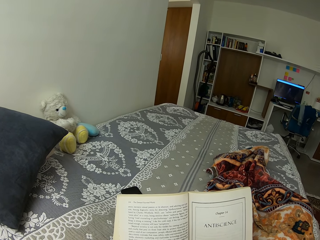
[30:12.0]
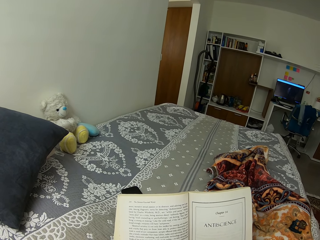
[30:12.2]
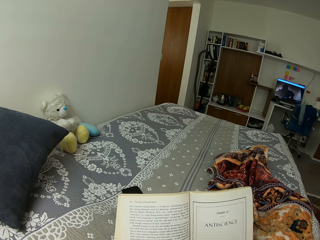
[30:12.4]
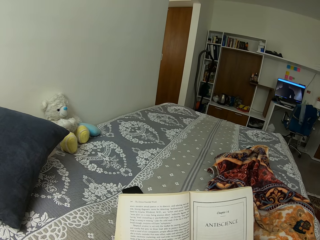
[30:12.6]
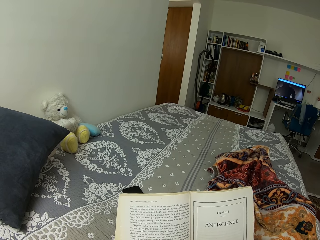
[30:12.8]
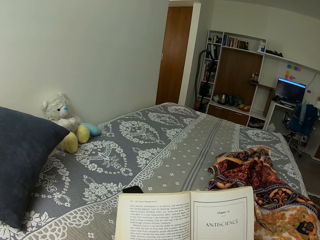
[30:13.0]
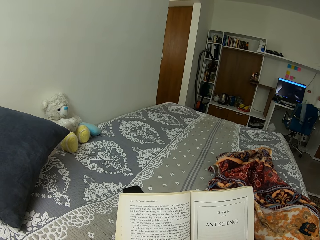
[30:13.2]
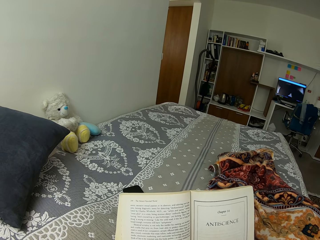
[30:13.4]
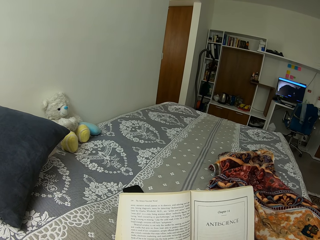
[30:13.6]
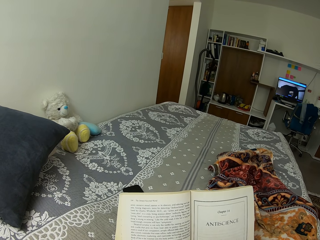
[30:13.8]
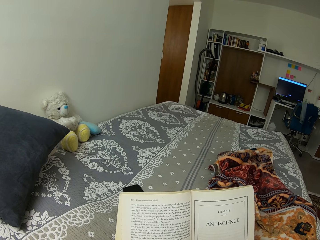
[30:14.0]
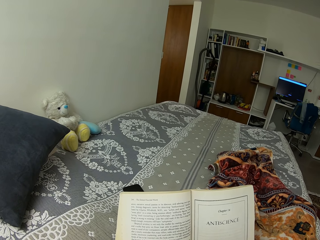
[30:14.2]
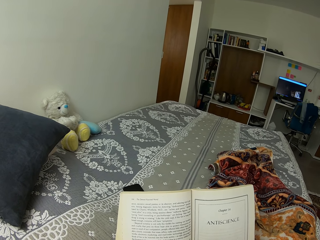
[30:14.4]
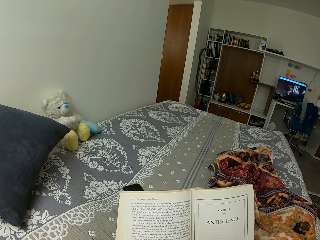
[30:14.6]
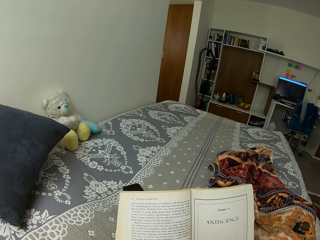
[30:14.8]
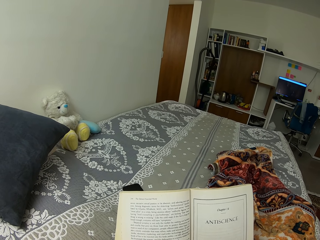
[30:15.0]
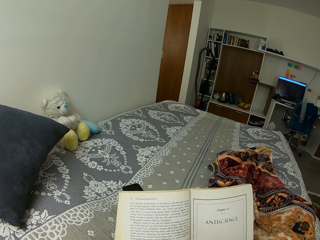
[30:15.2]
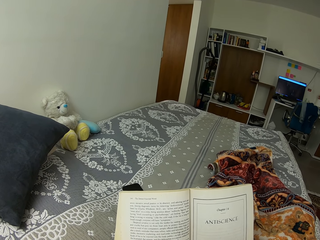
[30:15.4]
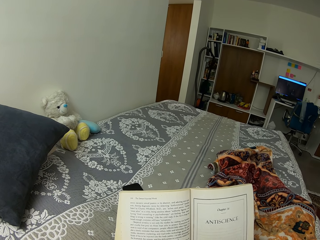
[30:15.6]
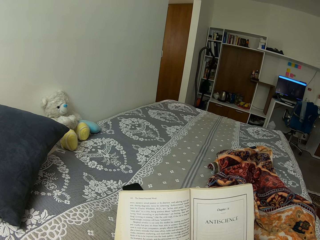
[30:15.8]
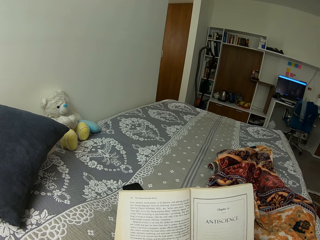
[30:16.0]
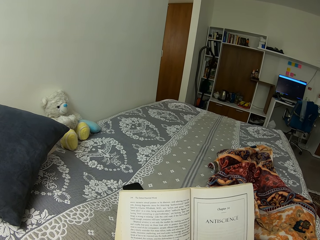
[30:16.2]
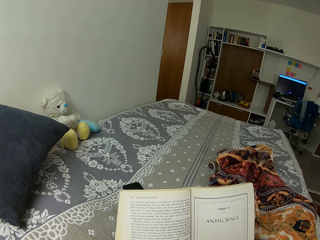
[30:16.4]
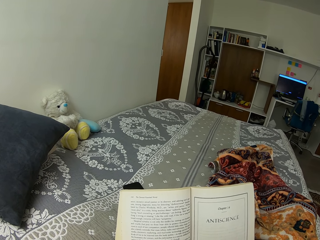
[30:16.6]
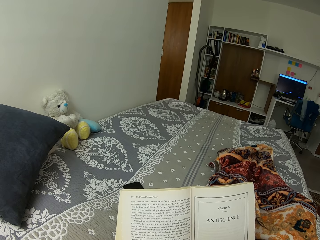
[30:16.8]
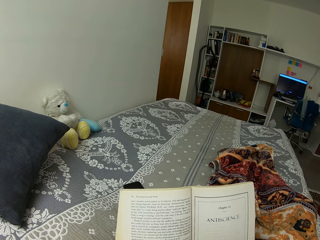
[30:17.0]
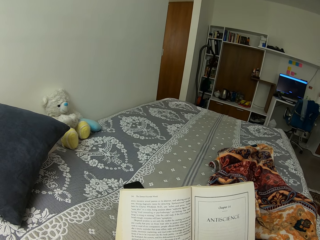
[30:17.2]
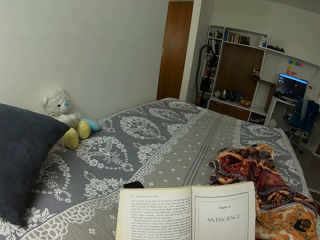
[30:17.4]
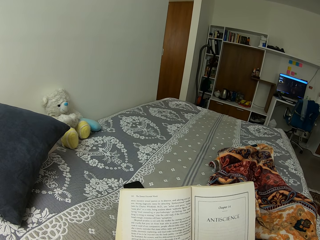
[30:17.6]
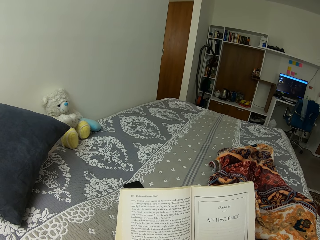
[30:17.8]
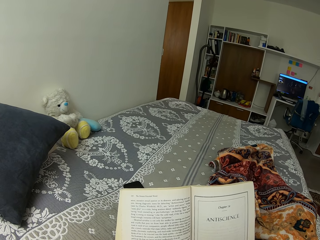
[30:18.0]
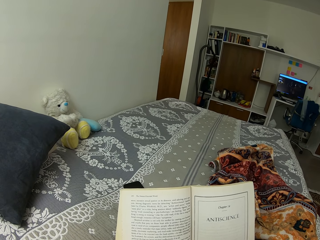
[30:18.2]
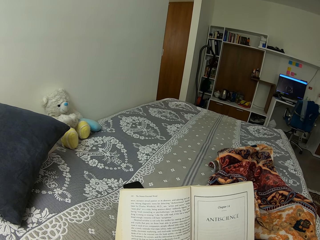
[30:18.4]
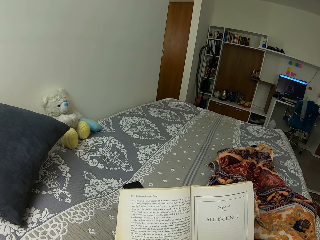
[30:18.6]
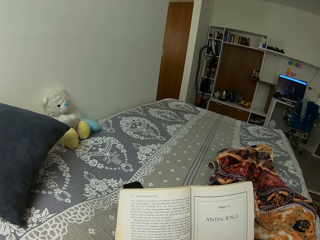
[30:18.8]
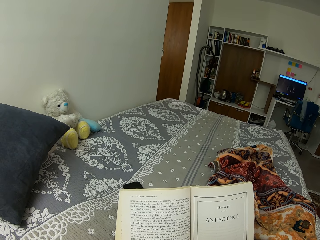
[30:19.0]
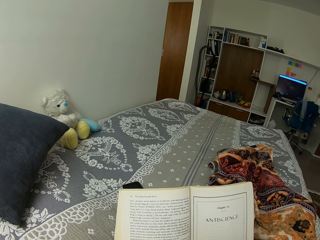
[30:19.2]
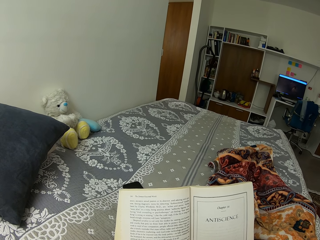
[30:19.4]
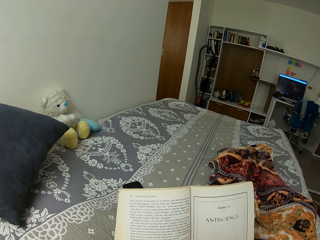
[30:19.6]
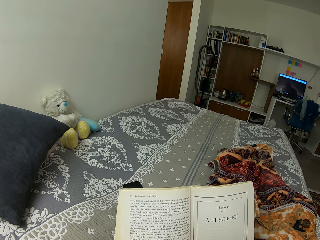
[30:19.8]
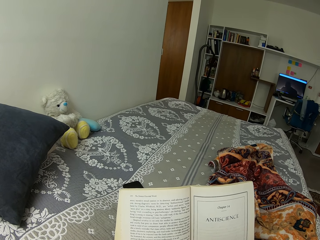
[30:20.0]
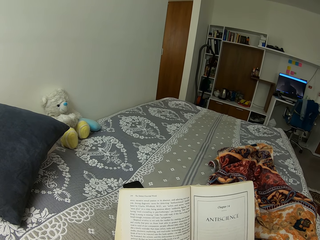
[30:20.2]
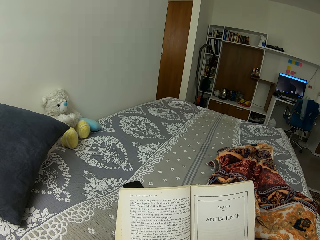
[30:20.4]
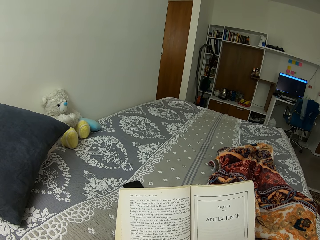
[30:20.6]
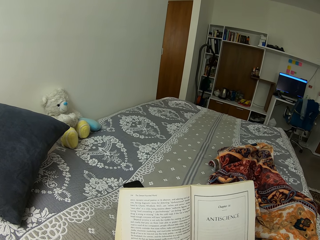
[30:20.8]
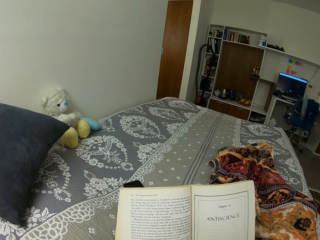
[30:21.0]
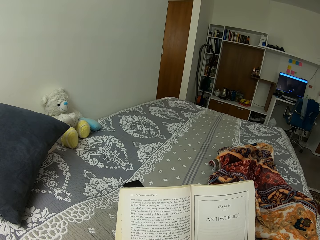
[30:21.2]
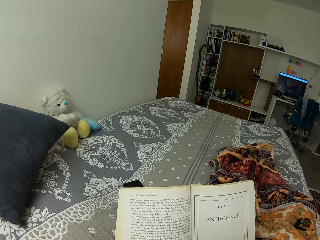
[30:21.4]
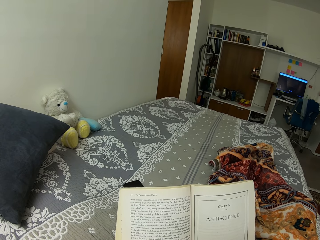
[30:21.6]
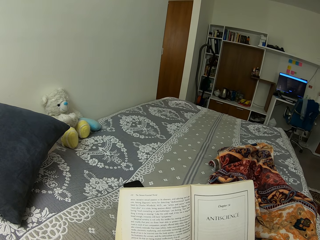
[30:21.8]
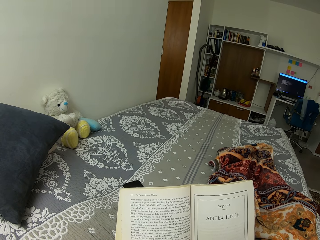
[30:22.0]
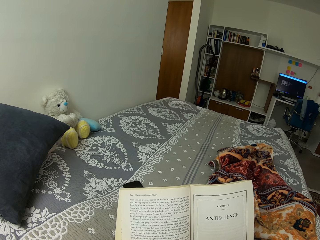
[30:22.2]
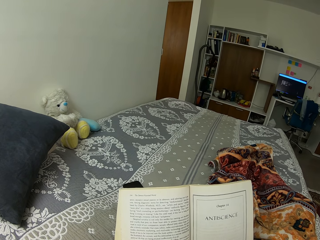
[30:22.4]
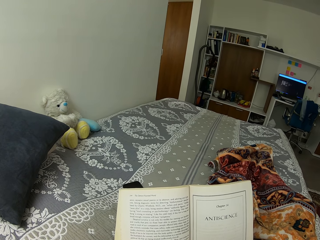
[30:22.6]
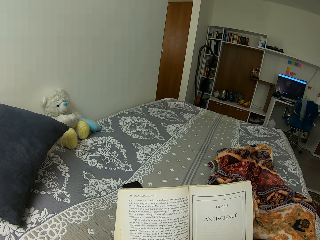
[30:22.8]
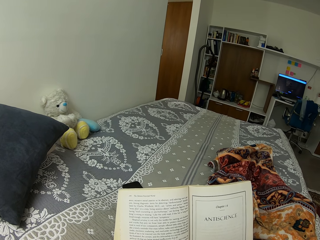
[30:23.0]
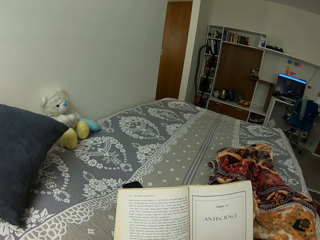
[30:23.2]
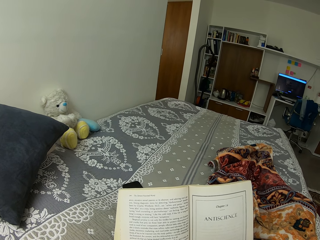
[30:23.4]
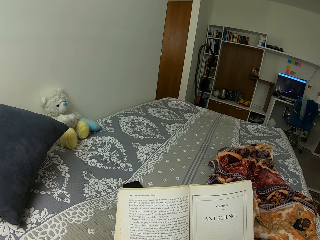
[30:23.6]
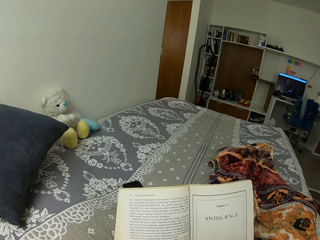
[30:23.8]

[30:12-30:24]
The camera wearer moves their legs inside the sheet. They read the book.

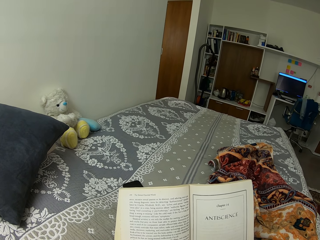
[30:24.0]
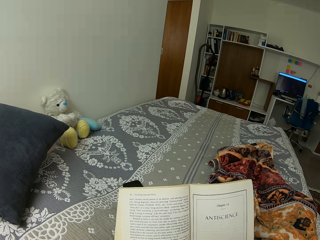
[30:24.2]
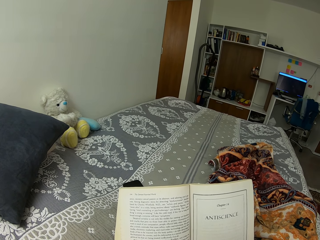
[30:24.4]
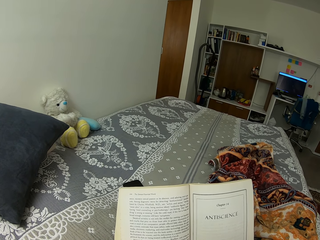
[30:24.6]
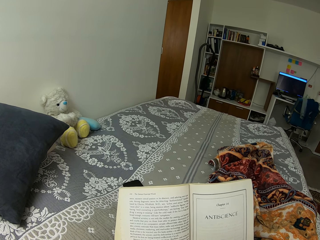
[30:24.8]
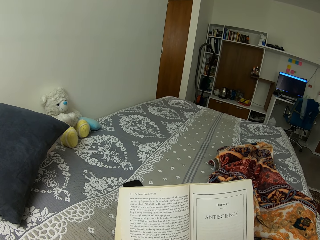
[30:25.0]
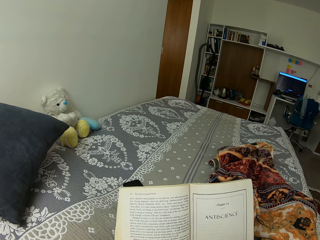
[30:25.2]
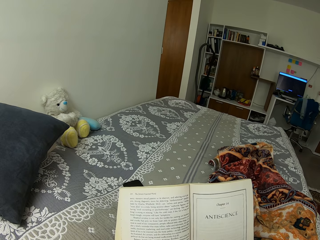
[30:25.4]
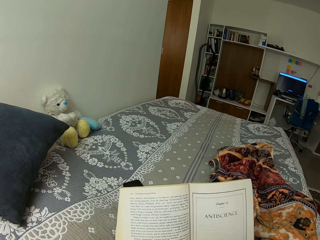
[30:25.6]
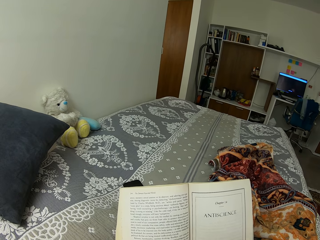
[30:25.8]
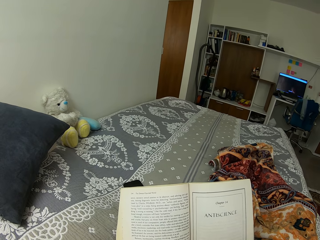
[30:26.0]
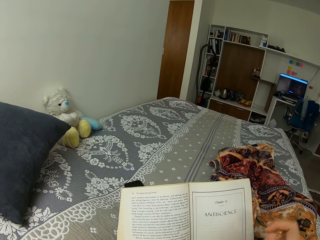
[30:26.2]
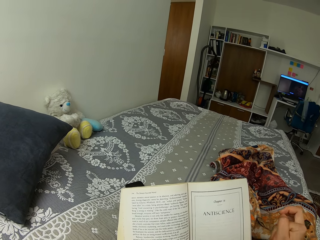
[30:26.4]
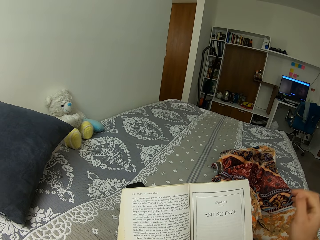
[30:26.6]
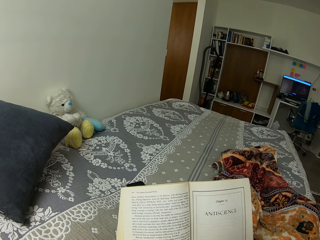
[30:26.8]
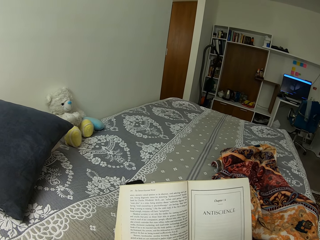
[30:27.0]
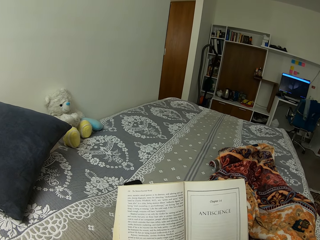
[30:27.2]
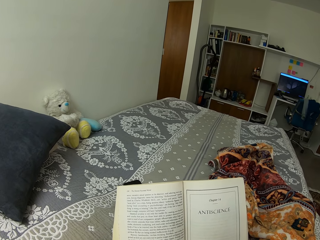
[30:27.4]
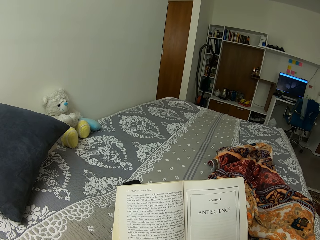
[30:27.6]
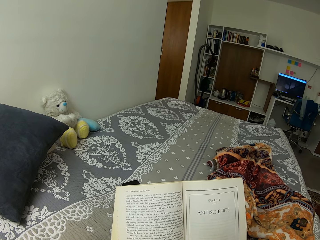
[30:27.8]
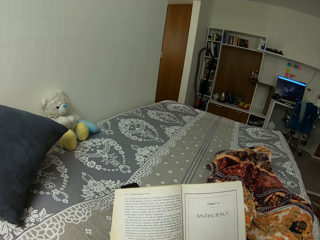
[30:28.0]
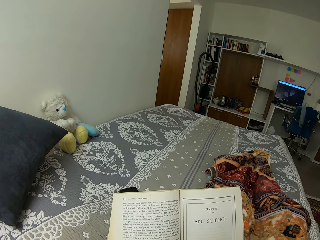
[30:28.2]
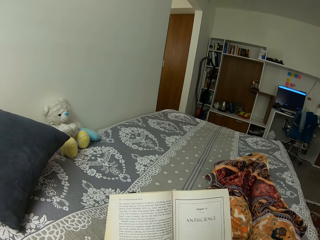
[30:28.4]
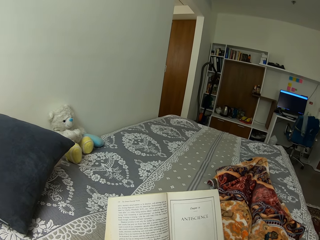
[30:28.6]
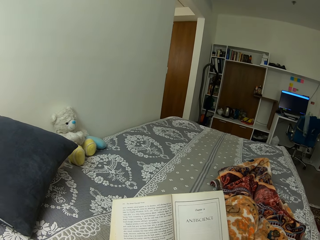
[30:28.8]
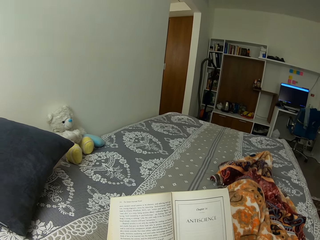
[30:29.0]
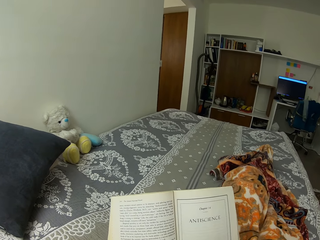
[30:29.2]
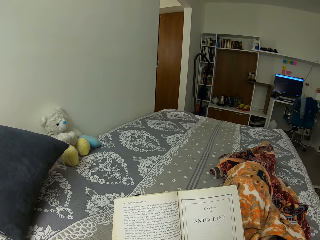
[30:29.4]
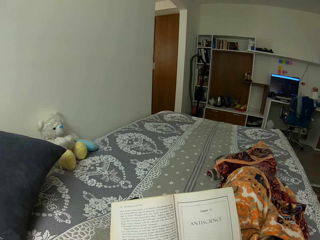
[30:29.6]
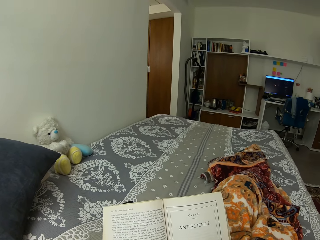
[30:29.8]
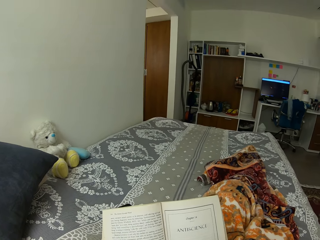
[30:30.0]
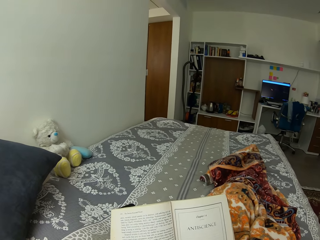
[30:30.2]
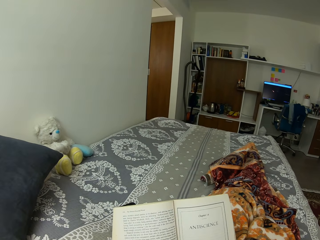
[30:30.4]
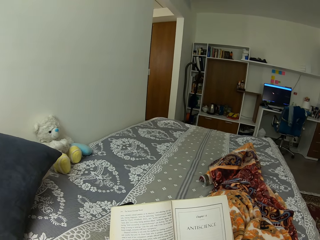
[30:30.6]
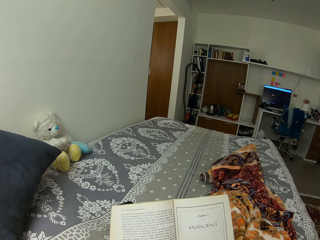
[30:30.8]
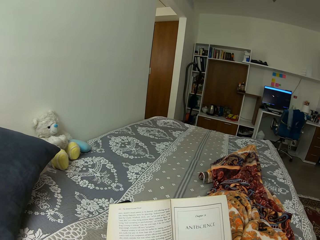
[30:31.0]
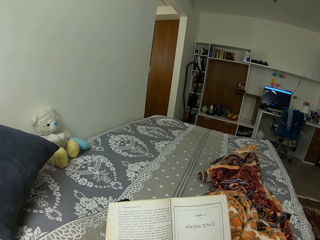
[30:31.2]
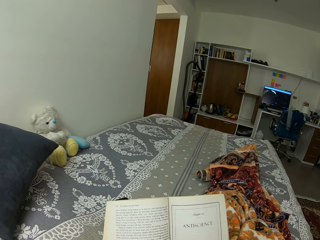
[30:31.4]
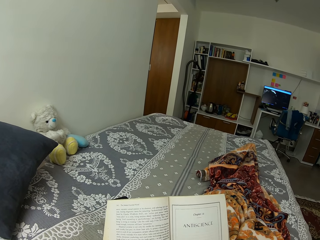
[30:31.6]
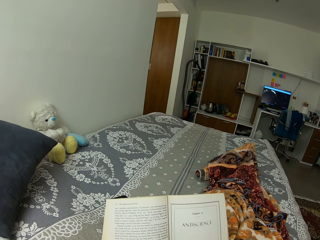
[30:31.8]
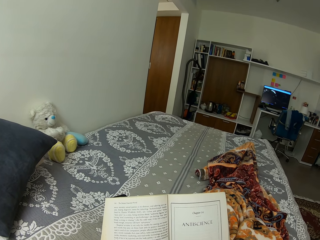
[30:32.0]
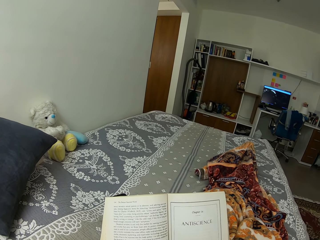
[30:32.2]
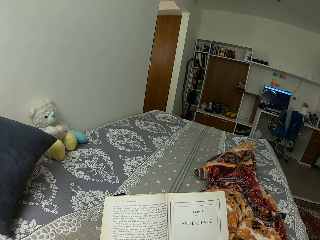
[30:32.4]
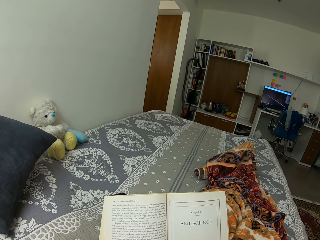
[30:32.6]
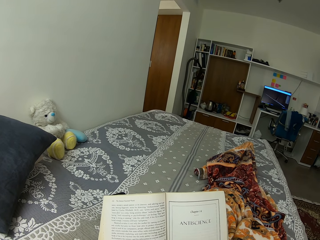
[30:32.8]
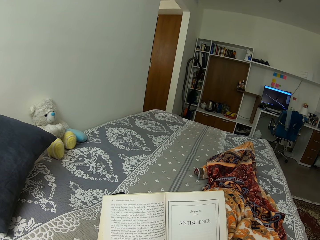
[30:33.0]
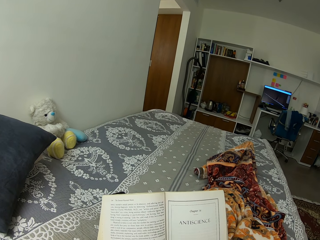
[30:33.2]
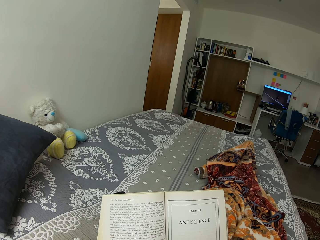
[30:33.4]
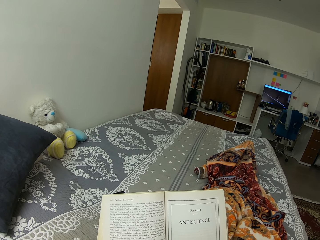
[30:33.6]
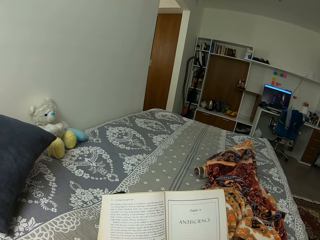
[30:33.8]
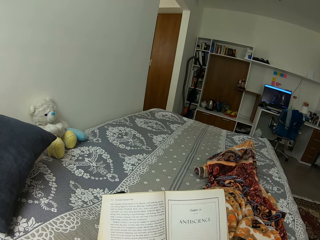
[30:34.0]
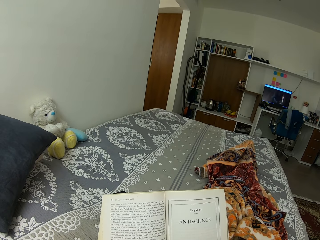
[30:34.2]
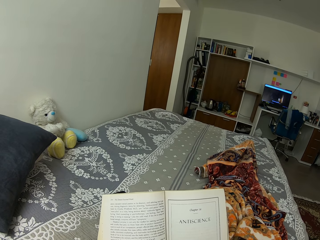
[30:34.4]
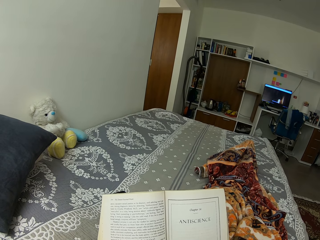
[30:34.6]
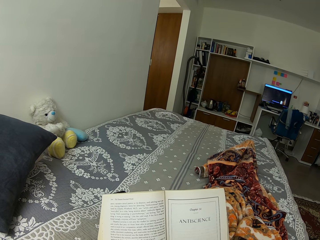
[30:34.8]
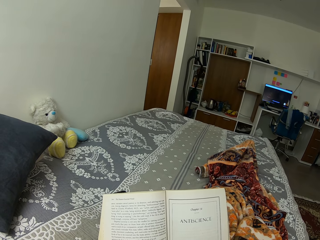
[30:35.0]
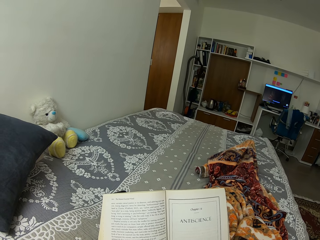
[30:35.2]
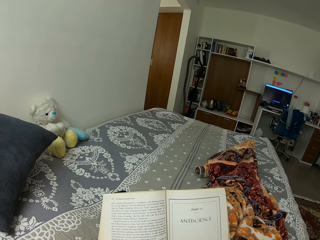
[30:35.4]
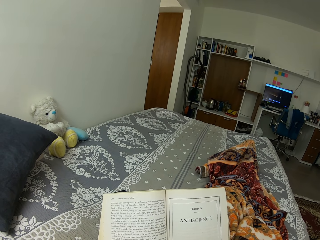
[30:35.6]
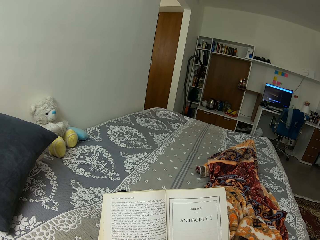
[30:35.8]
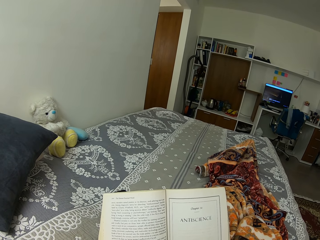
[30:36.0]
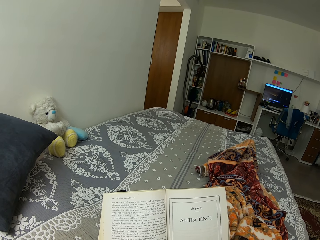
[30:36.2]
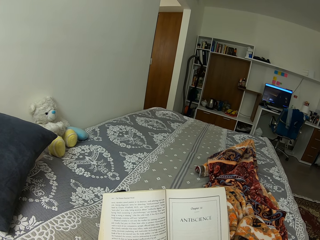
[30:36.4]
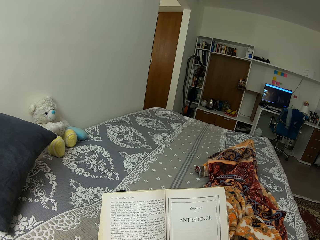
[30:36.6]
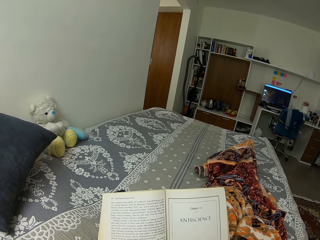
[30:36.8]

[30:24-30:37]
The camera wearer lifts their right hand. They touch their head. They move their legs inside the sheet. They read the book.
